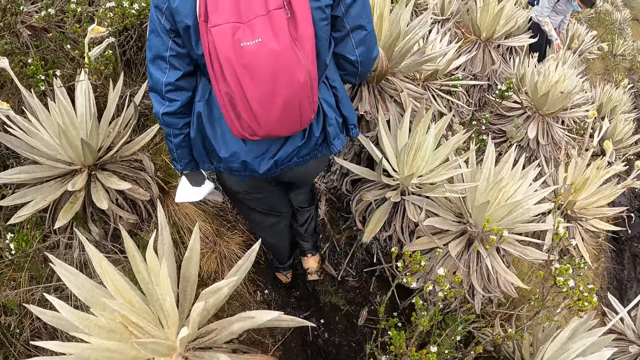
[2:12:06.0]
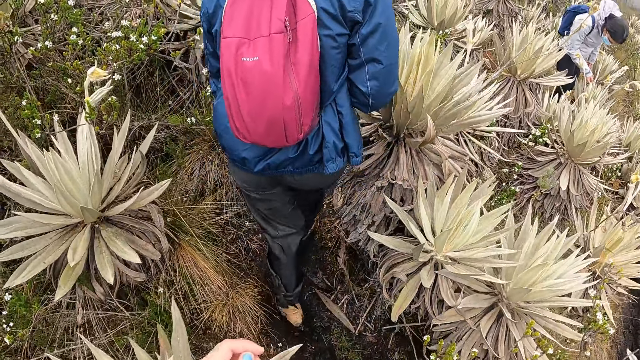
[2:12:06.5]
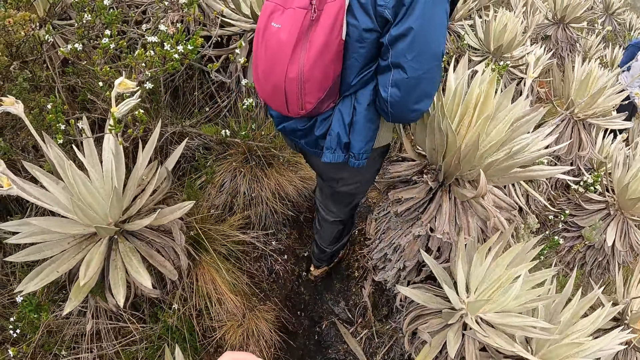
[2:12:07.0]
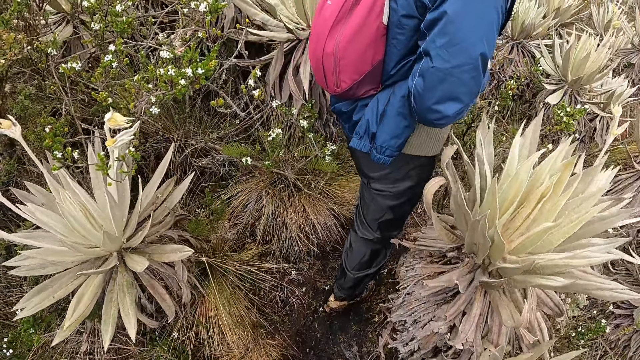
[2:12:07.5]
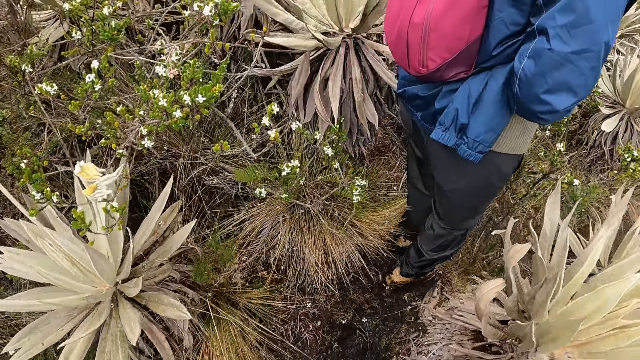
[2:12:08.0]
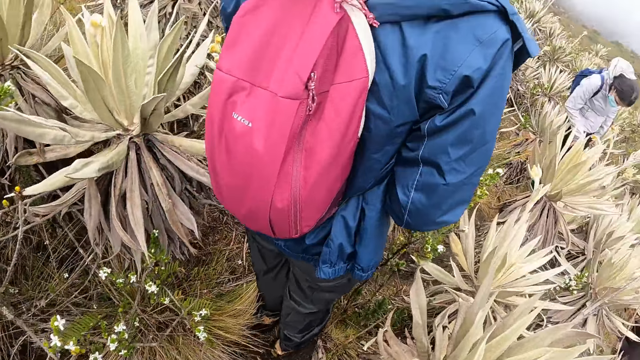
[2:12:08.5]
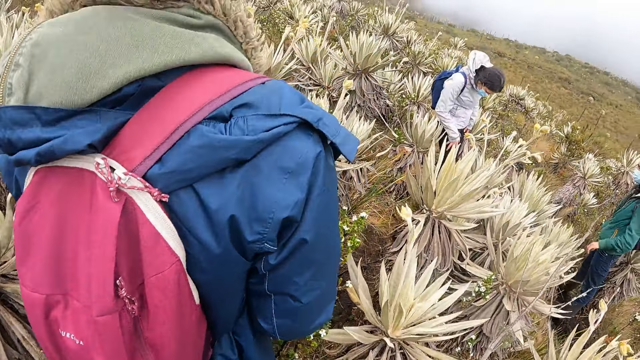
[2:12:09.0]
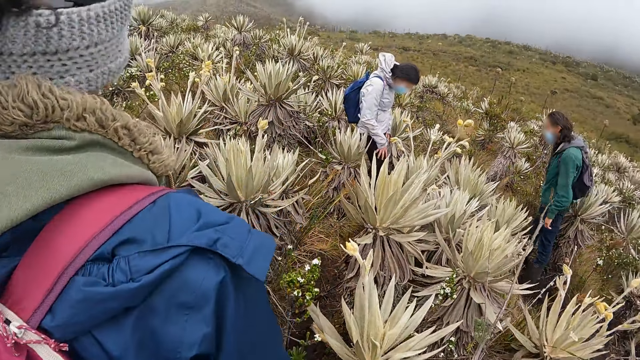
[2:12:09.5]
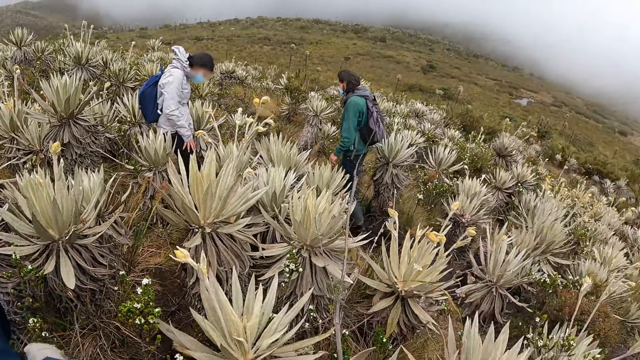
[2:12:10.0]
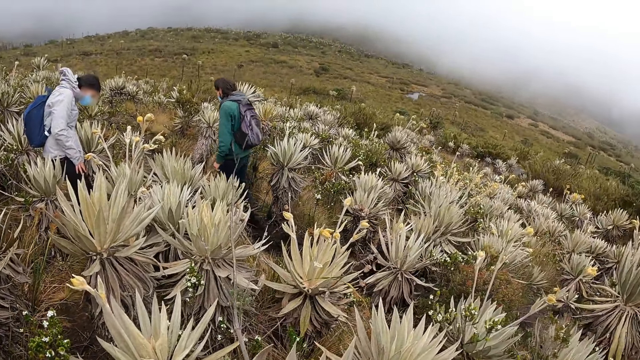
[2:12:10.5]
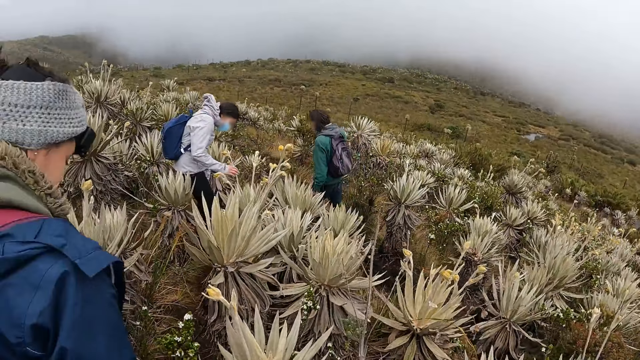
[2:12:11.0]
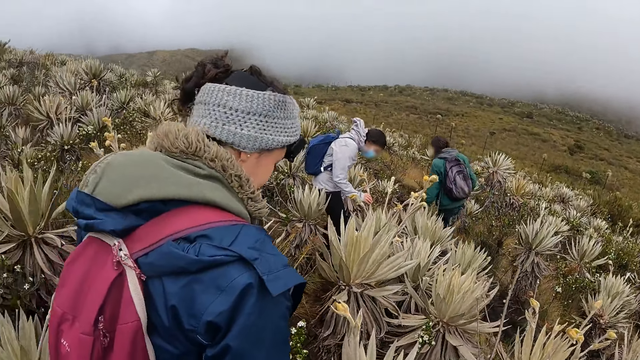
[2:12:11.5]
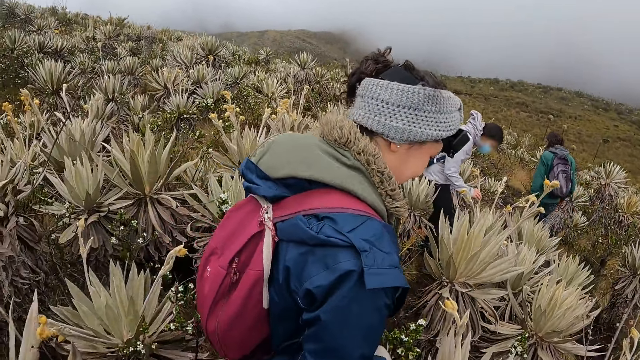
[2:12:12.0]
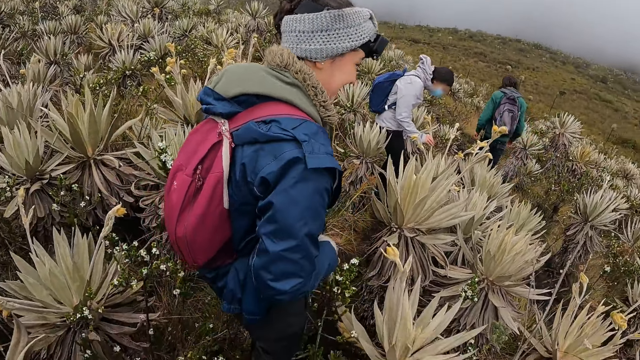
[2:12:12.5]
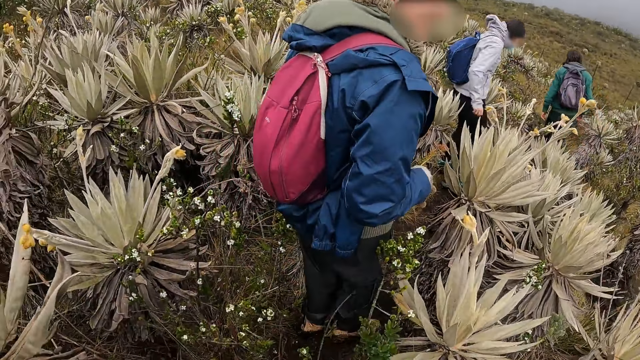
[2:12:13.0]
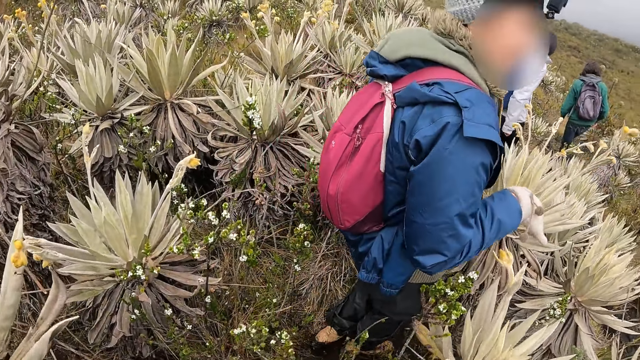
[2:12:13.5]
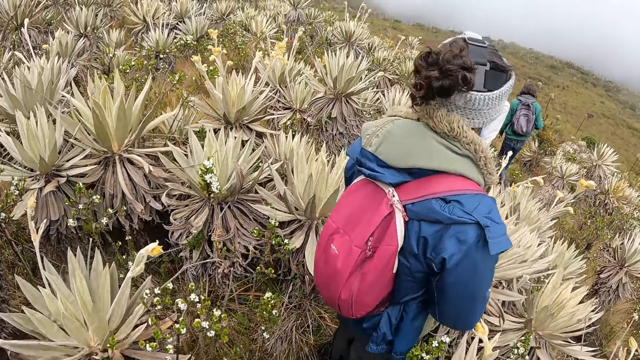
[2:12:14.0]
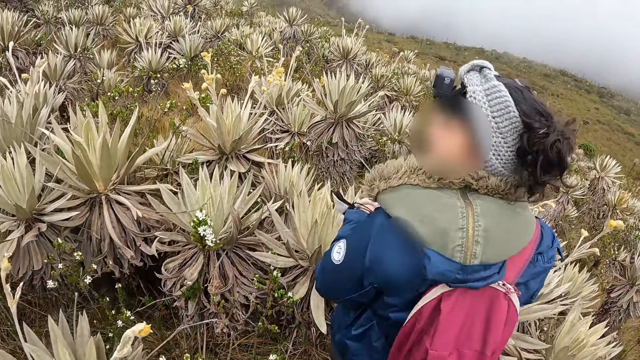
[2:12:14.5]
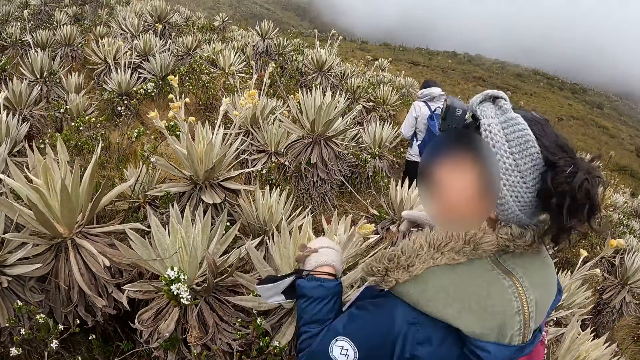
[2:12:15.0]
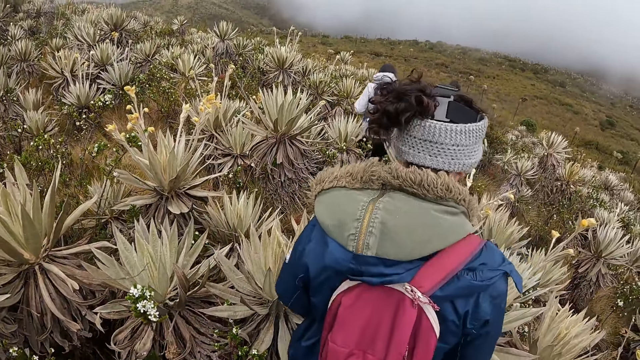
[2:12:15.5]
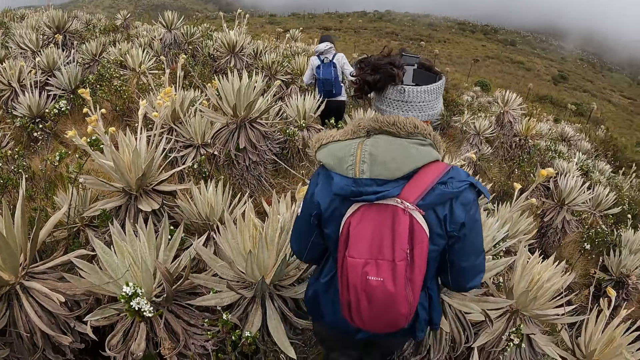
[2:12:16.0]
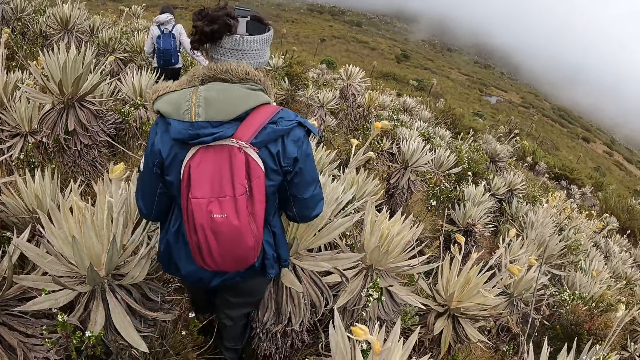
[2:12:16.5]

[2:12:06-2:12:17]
The woman touches a plant with her right hand. The camera wearer looks around.

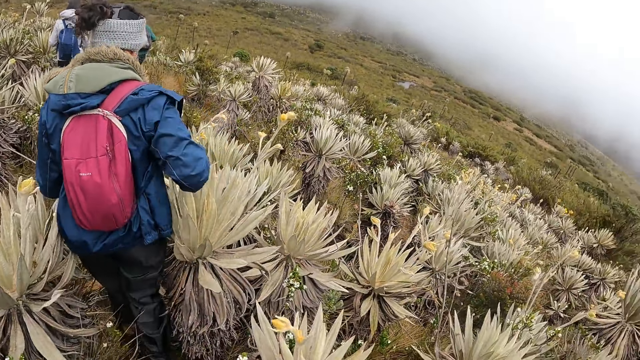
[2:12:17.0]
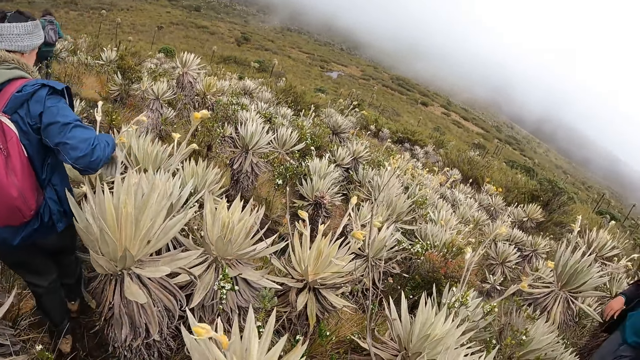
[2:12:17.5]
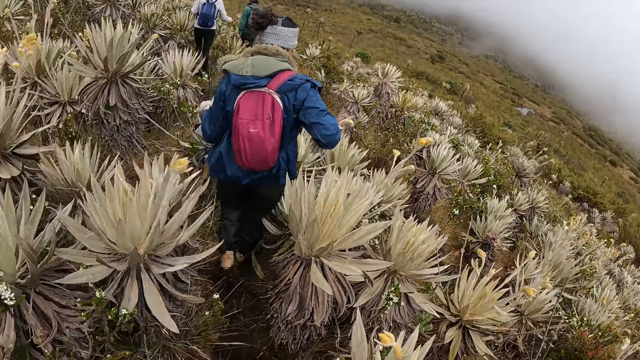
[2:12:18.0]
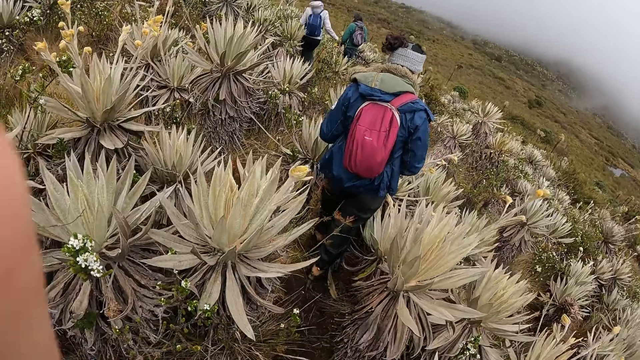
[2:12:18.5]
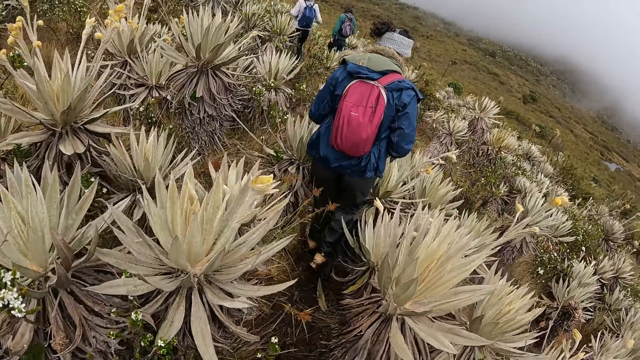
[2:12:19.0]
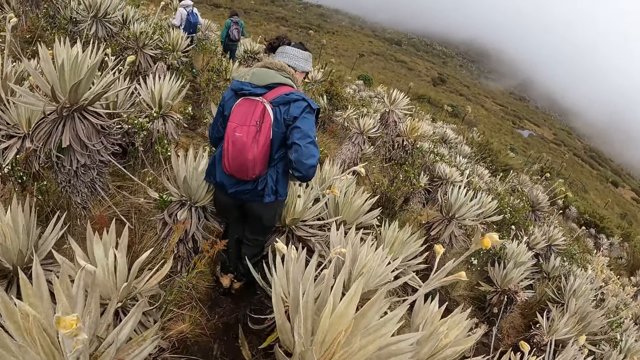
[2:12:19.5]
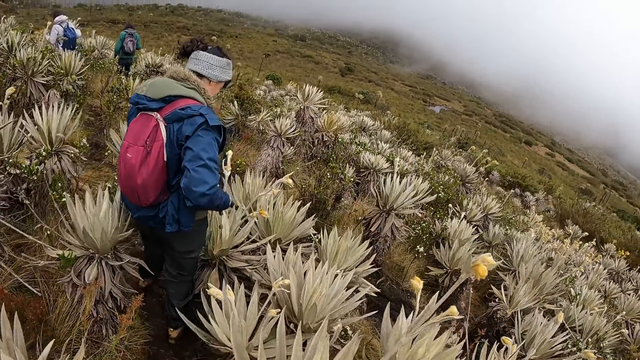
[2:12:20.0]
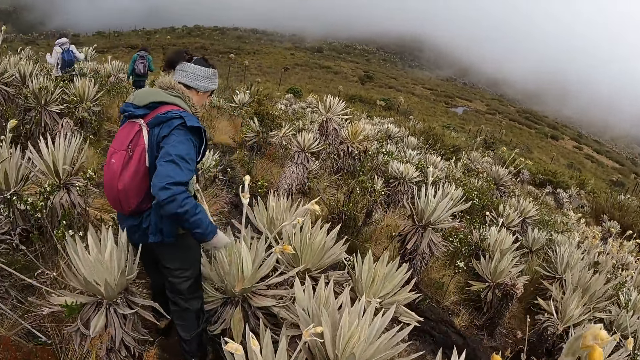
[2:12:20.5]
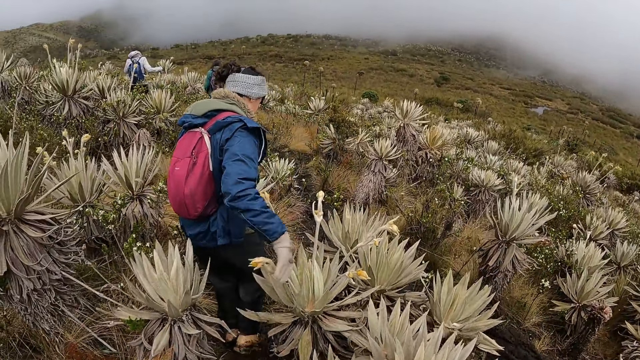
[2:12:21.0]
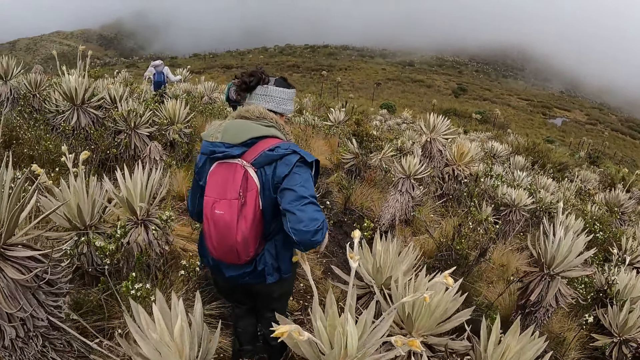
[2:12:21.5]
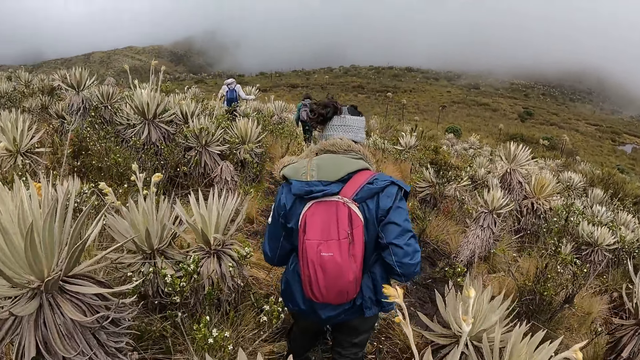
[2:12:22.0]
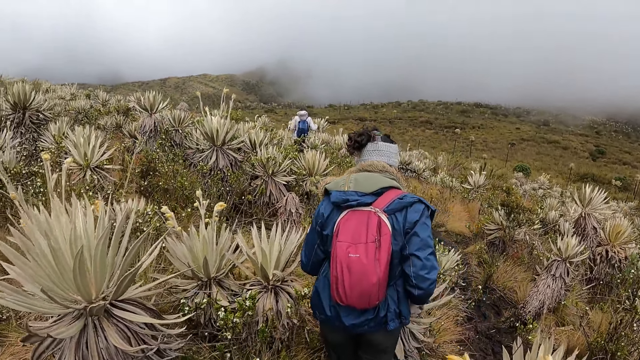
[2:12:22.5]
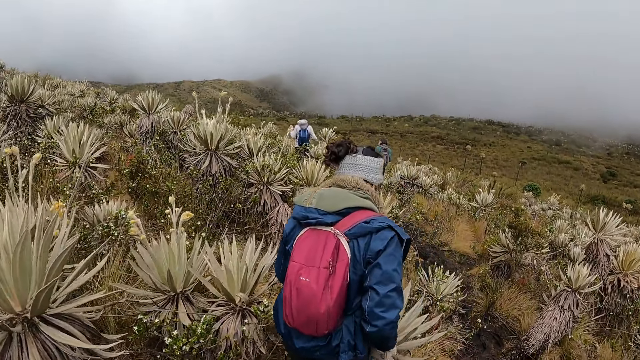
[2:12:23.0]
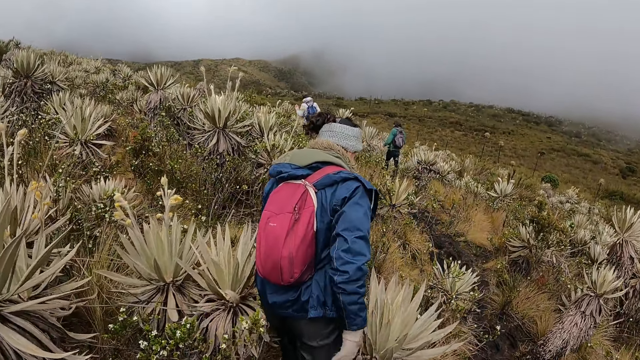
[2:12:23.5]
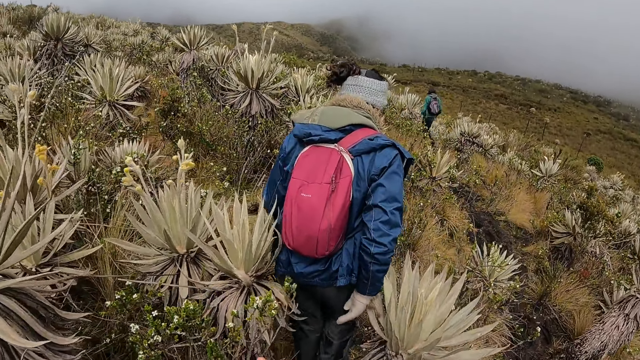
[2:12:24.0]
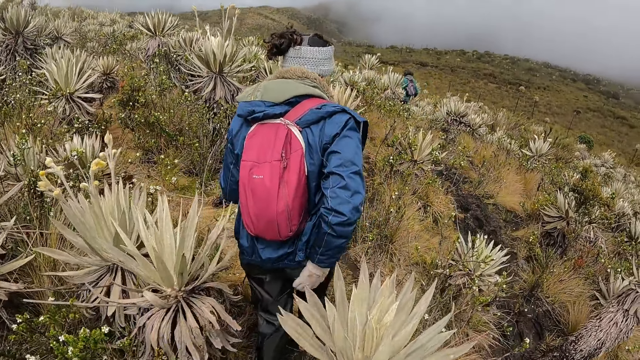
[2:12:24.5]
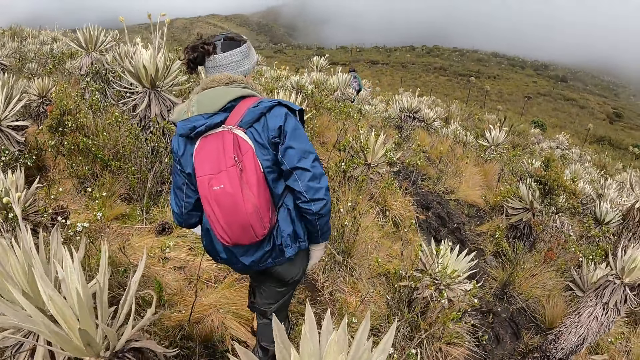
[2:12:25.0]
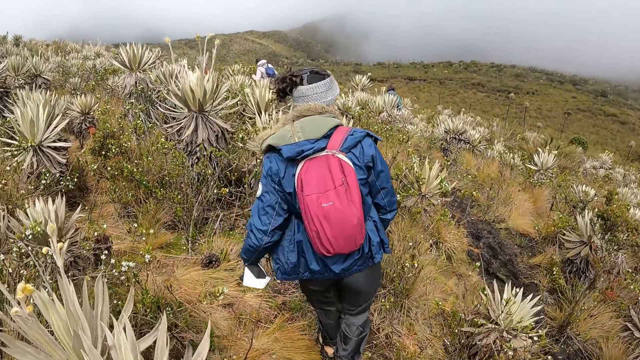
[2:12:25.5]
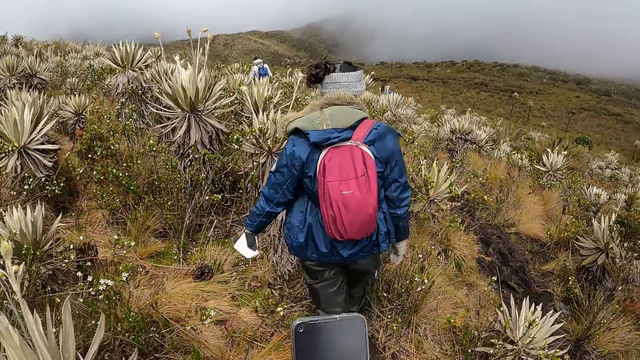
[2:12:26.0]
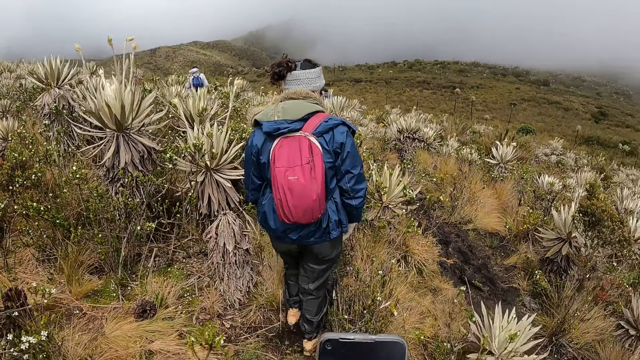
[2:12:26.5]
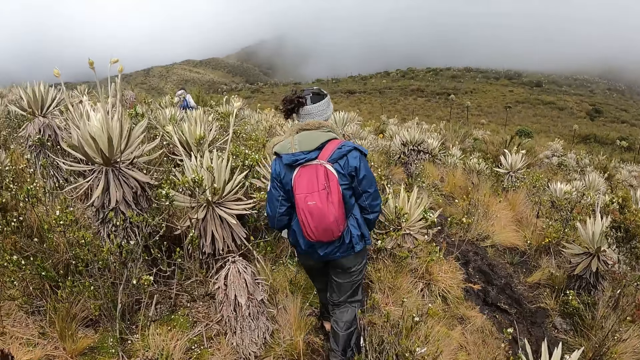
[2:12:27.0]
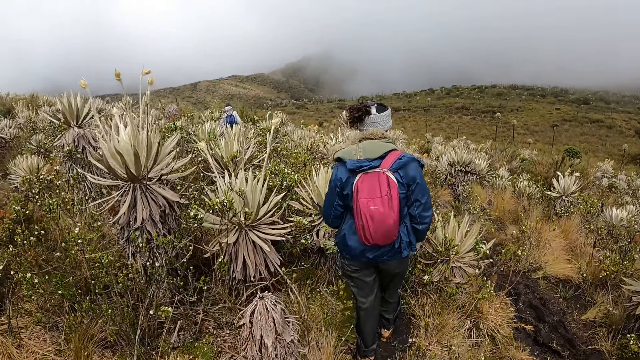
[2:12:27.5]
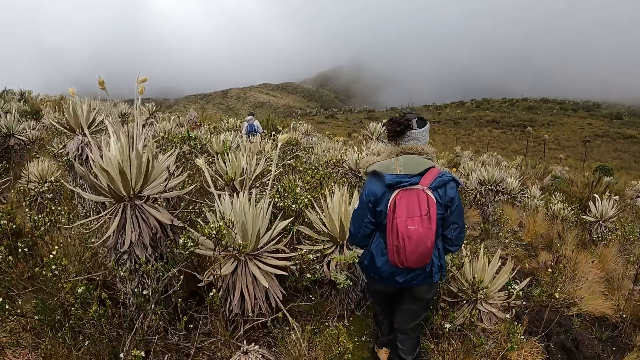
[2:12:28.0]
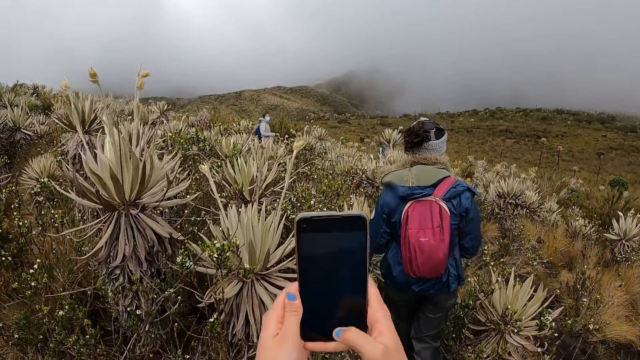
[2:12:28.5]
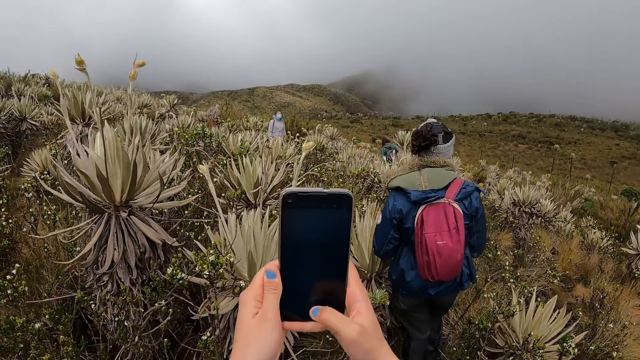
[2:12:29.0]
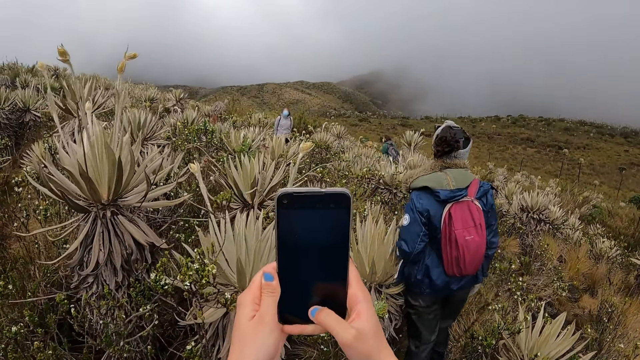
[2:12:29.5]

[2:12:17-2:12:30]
The woman moves a plant with her right hand. The camera wearer walks in the area. They lift a phone with both hands and operate the phone with both hands.
